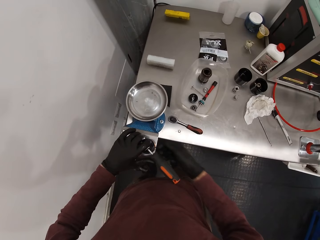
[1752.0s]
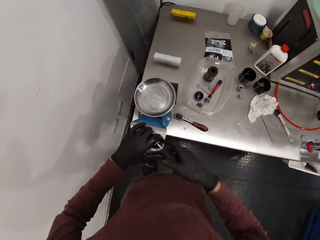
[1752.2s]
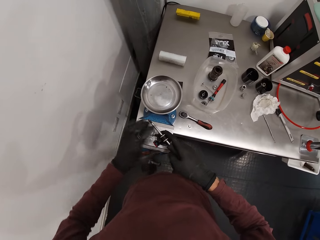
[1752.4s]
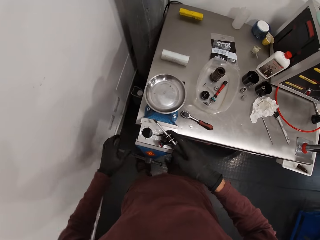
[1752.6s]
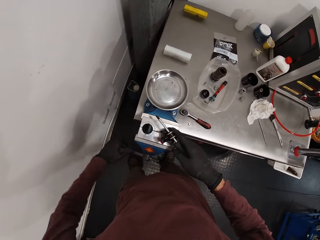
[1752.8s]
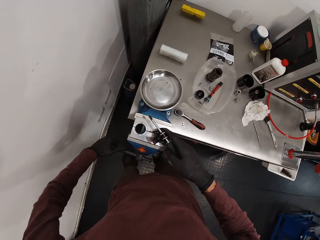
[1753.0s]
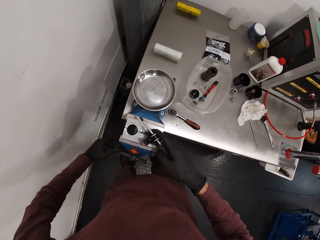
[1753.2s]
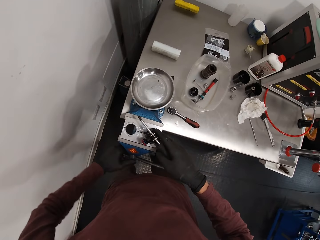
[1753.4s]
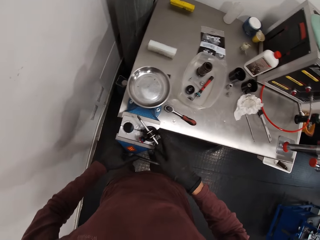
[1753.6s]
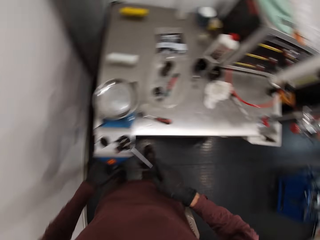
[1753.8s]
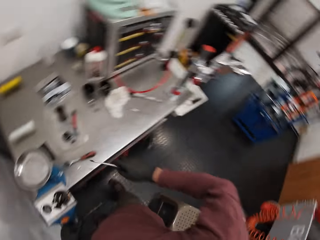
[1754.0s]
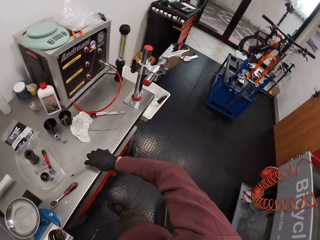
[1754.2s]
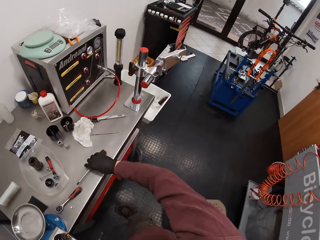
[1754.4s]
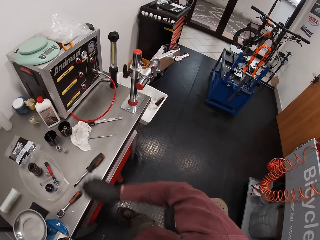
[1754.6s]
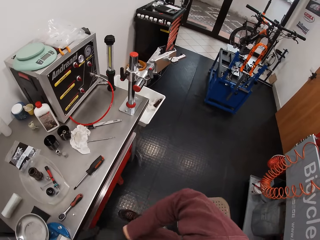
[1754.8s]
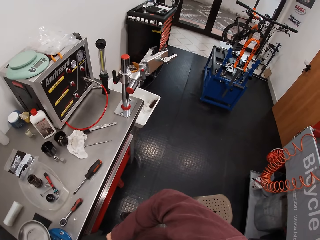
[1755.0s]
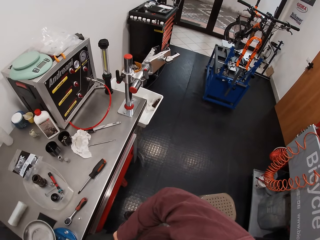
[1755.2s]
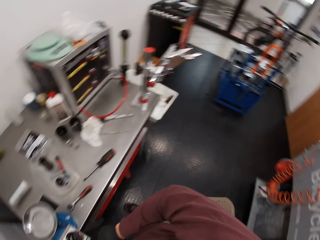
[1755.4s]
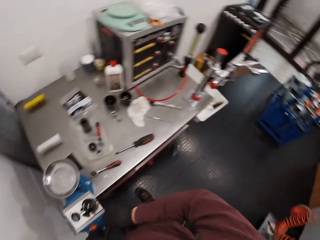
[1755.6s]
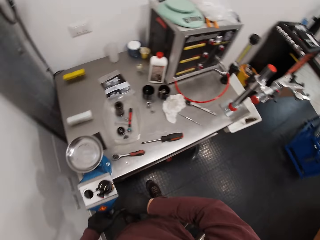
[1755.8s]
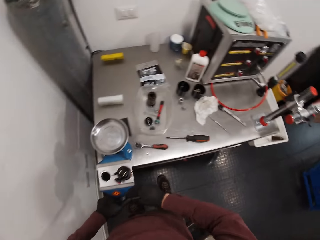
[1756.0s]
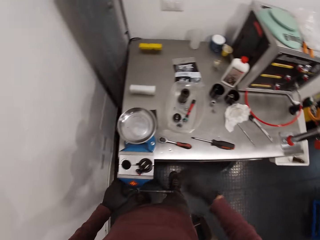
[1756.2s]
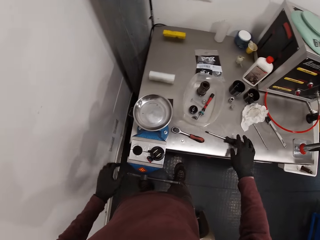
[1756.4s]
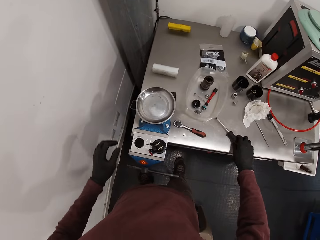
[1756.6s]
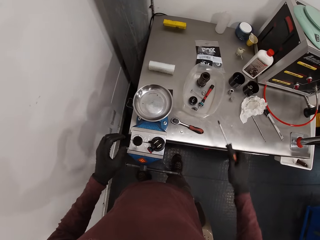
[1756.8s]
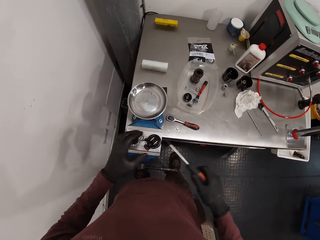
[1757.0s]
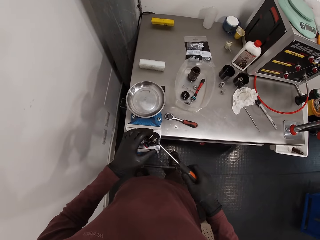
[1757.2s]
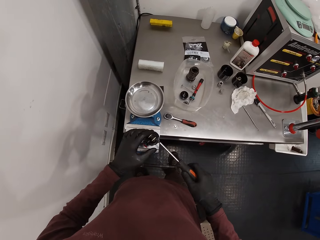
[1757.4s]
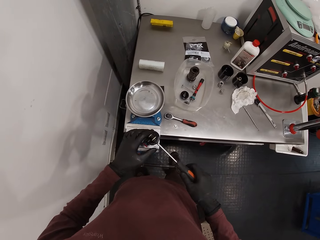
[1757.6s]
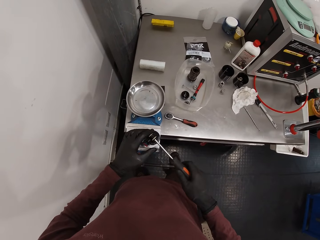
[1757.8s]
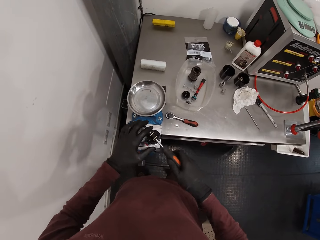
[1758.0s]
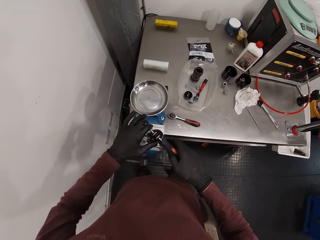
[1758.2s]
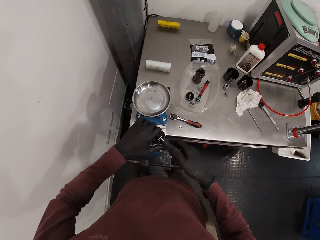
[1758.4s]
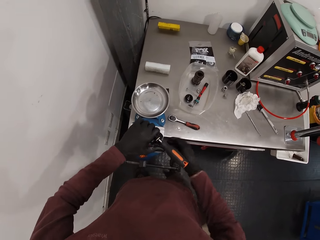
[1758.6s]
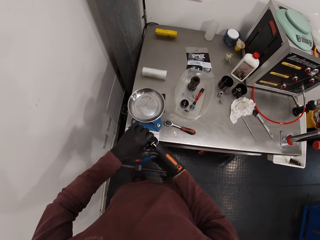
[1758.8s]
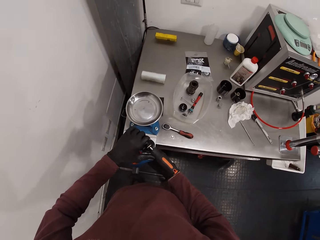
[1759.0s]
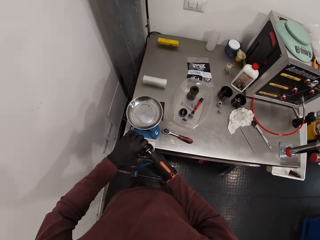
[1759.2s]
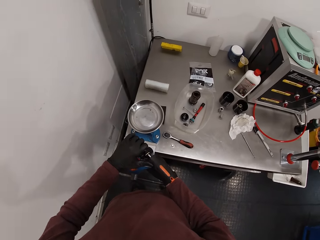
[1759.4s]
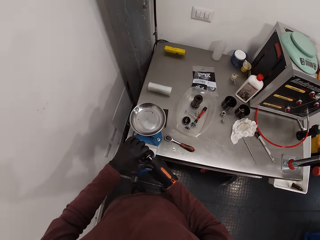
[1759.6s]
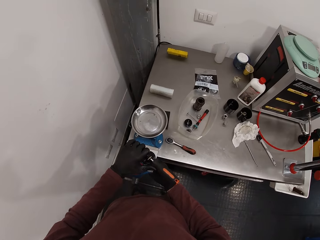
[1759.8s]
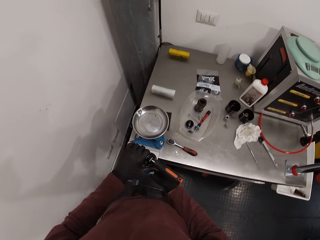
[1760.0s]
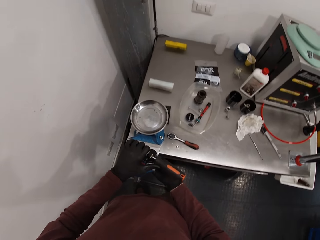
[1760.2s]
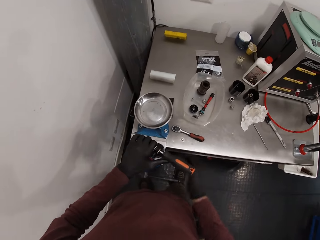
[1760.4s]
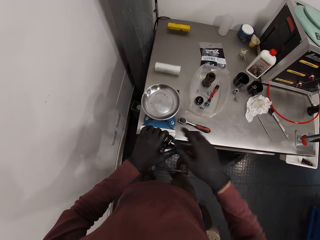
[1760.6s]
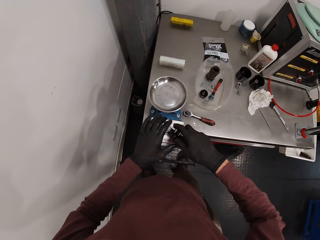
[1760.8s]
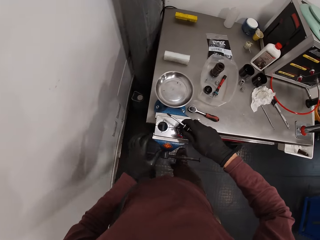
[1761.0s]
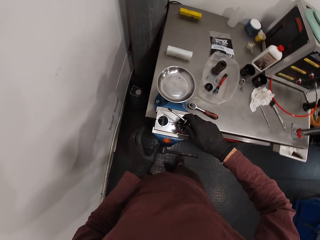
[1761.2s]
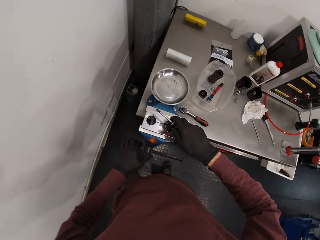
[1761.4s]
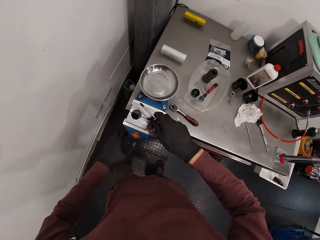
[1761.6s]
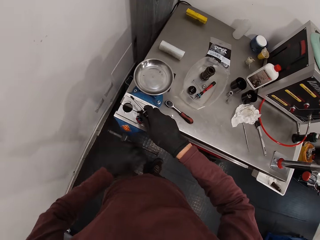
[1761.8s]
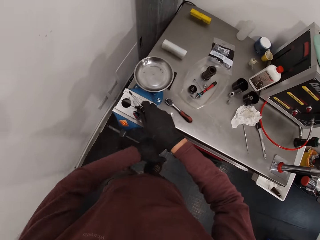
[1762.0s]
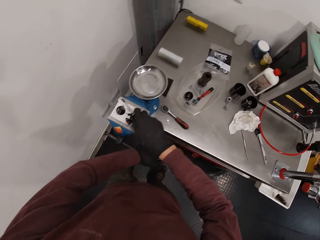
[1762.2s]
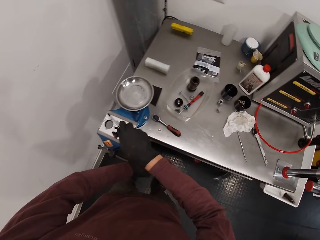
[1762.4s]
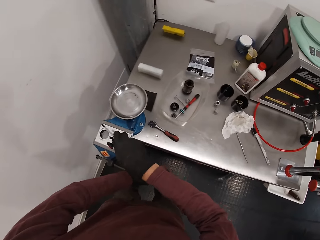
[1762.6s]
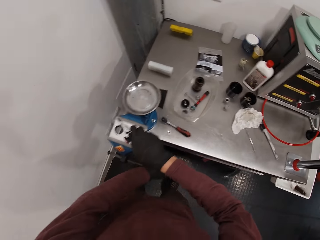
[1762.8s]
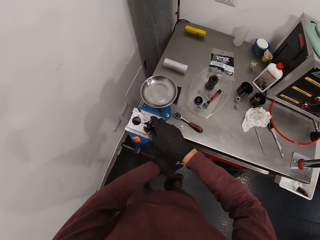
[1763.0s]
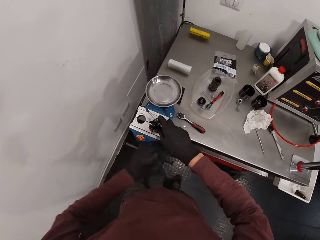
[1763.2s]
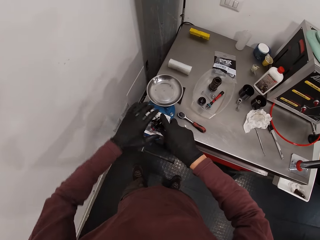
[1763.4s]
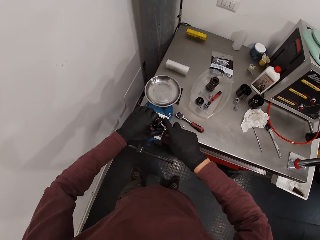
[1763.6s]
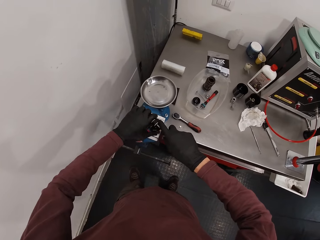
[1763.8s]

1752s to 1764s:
The camera wearer removes the screwdriver from the bearing. He places the screwdriver on the workbench with his right hand. He picks the screwdriver from the workbench with his right hand. He fixes the bicycle component with the screwdriver in his right hand. He puts the screwdriver in a metal cup. He rotates the screwdriver.

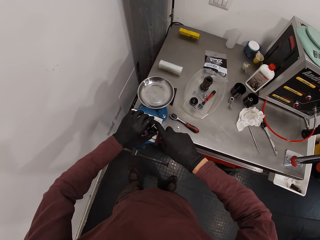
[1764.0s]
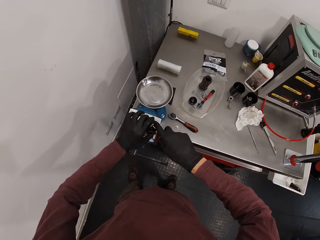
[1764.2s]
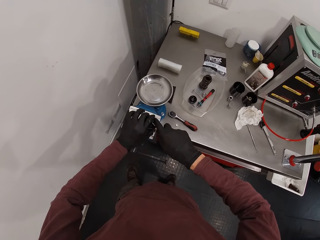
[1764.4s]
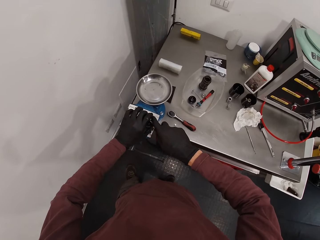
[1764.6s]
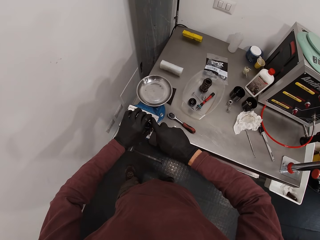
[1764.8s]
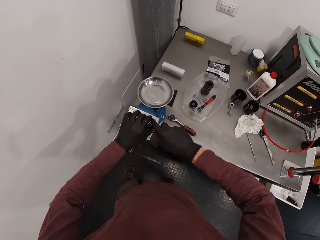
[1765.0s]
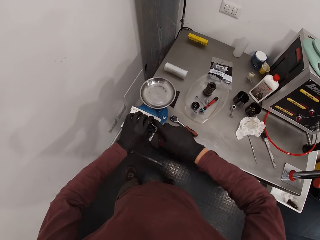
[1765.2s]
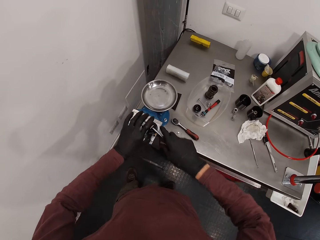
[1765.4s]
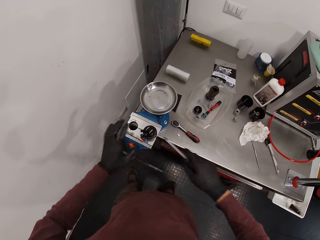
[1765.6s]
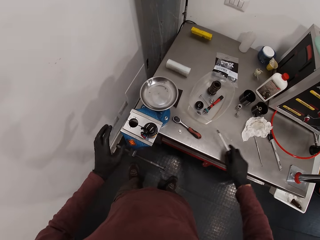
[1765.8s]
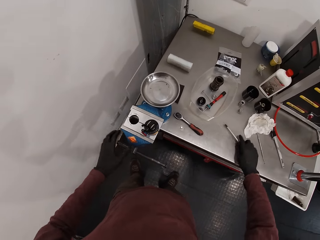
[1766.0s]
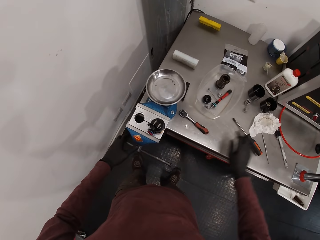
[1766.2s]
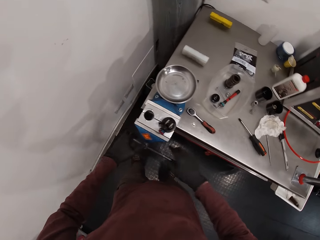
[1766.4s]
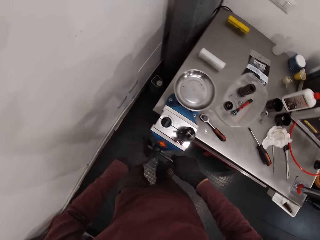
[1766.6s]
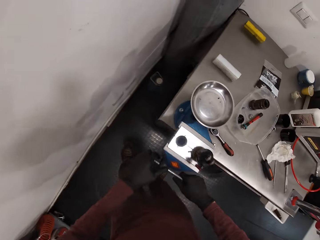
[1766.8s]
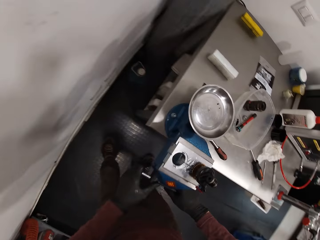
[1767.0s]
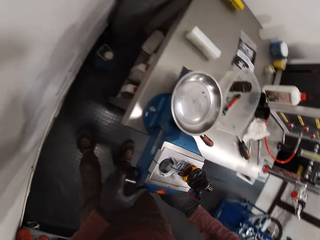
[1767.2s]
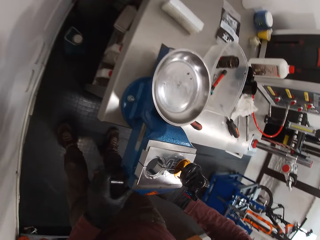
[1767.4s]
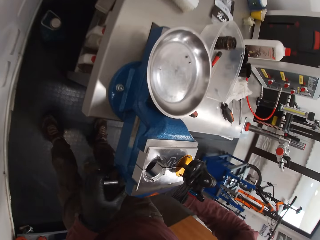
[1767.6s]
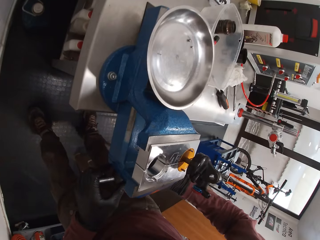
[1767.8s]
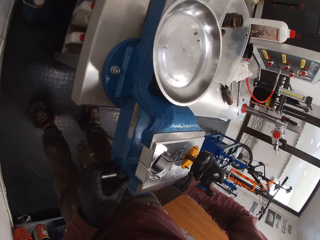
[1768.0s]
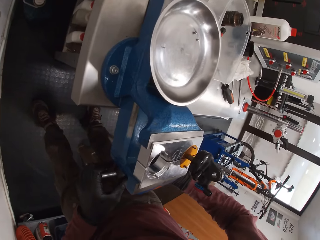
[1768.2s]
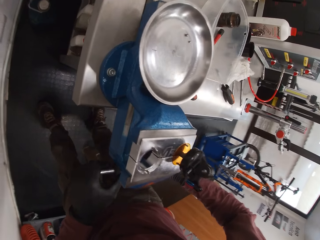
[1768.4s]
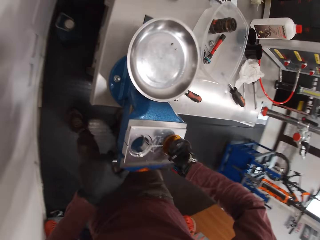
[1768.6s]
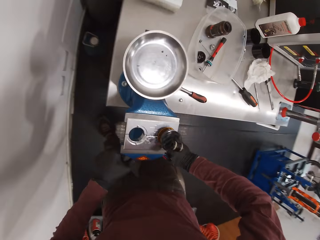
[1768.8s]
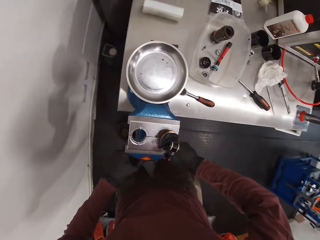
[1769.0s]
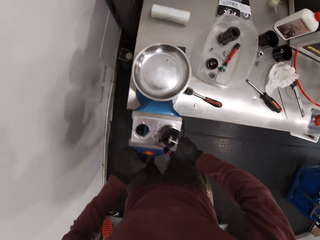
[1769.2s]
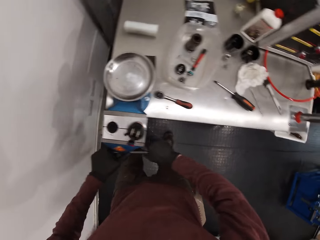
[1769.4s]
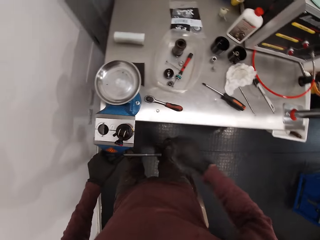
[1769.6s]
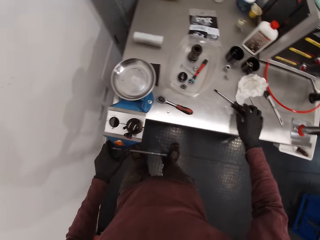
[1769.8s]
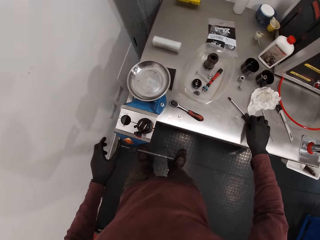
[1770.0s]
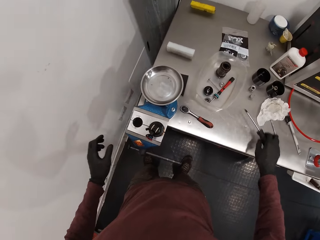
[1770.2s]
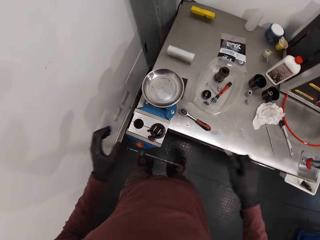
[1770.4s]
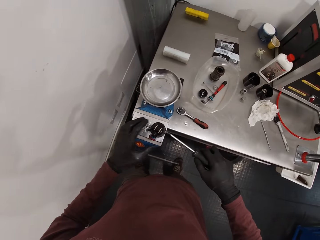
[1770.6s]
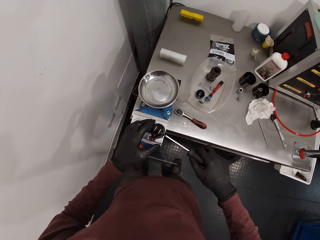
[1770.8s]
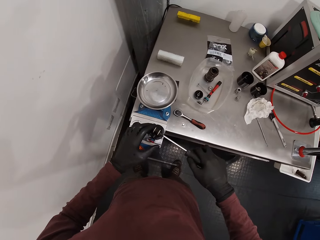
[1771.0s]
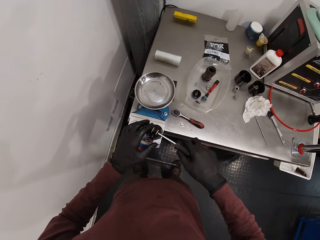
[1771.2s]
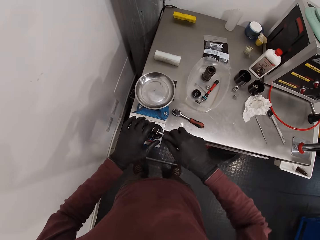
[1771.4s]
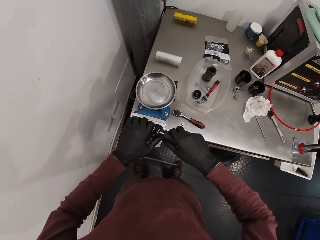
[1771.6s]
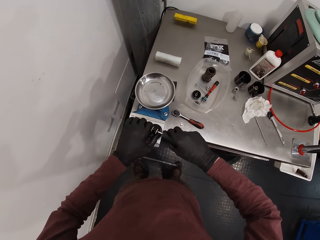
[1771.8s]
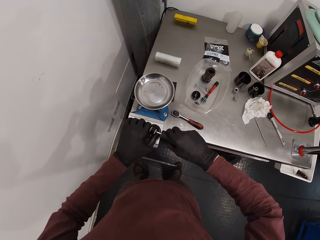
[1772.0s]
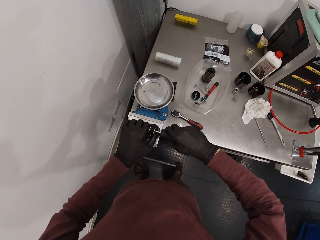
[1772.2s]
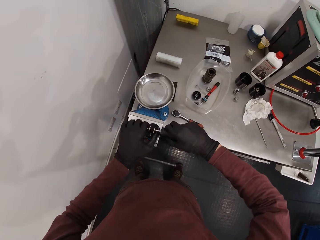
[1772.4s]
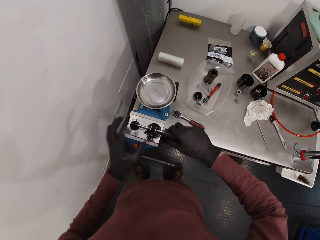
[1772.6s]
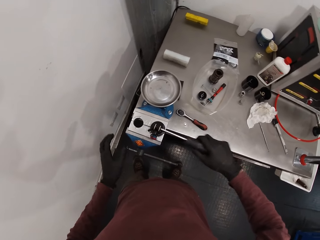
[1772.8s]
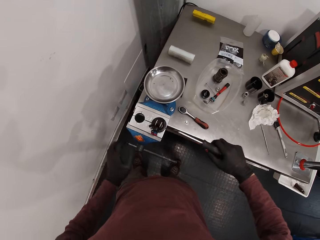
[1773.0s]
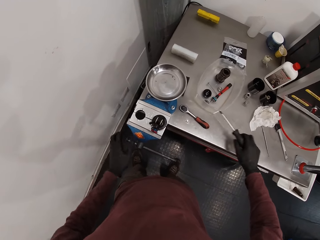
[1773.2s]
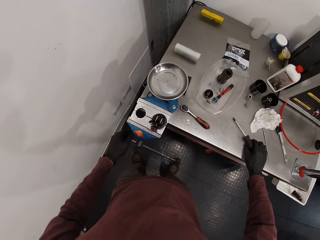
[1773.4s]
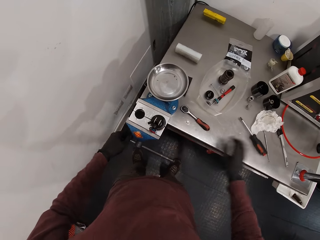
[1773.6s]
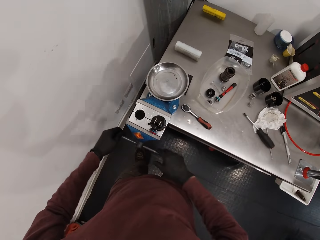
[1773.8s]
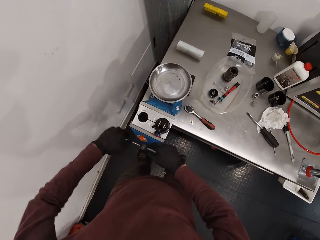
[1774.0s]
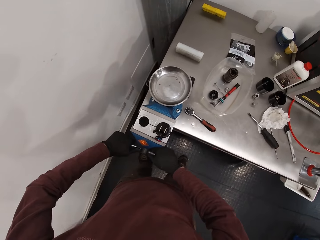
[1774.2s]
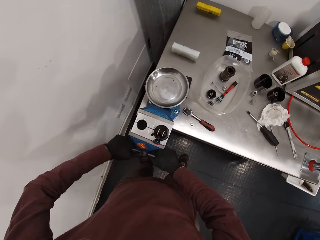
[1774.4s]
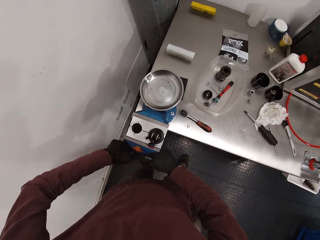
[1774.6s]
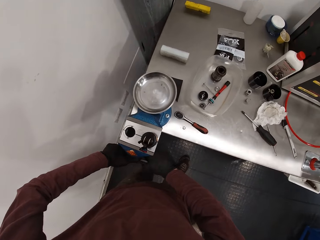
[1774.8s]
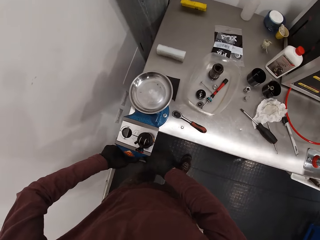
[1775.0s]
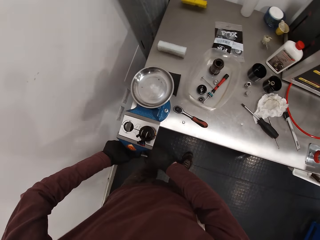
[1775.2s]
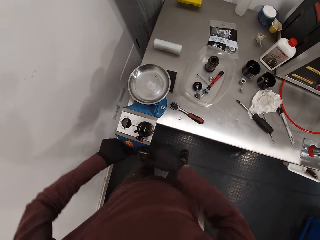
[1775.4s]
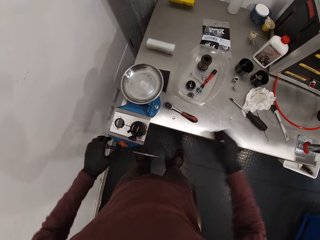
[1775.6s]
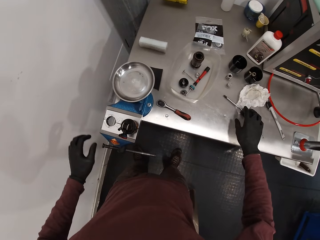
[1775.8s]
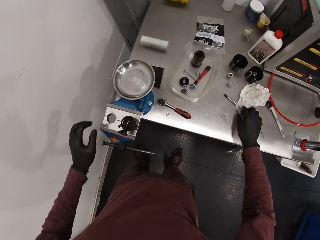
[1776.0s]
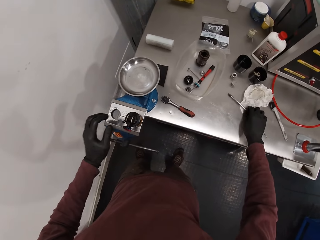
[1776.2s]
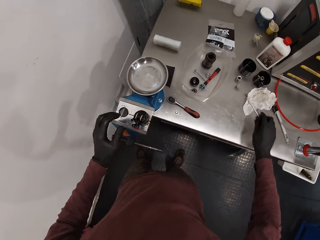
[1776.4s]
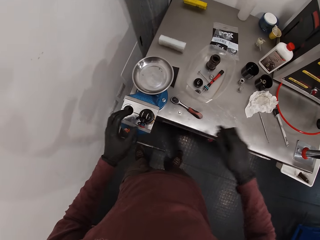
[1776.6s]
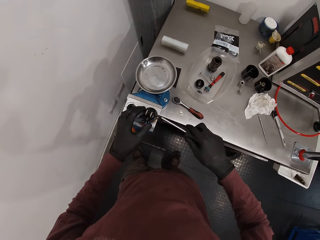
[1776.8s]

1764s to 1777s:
The camera wearer removes the screwdriver. He places the screwdriver on the workbench with his right hand. He rotates a metal rod. He picks the screwdriver from the workbench with his right hand. He fixes the bicycle component with the screwdriver in his right hand. He puts the screwdriver in a metal cup. He rotates the screwdriver. He removes the screwdriver. He places the screwdriver on the workbench with his right hand. He holds the handle of the workbench vice with both hands. He pulls the metal rod. He picks the screwdriver from the workbench with his right hand.
